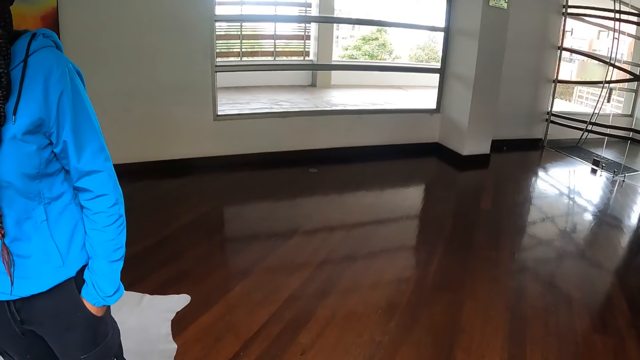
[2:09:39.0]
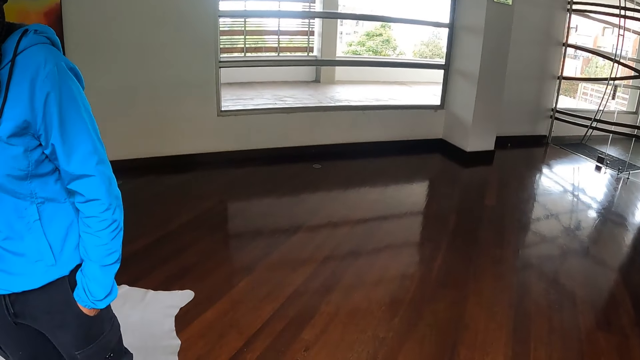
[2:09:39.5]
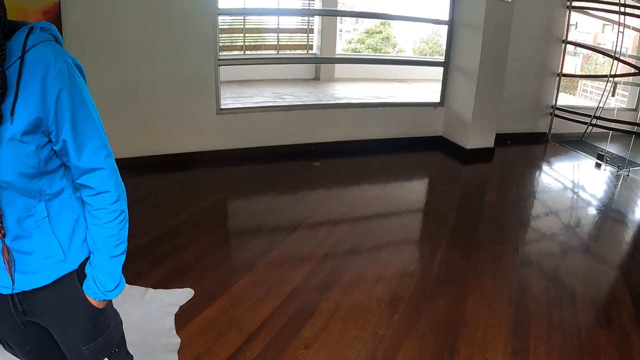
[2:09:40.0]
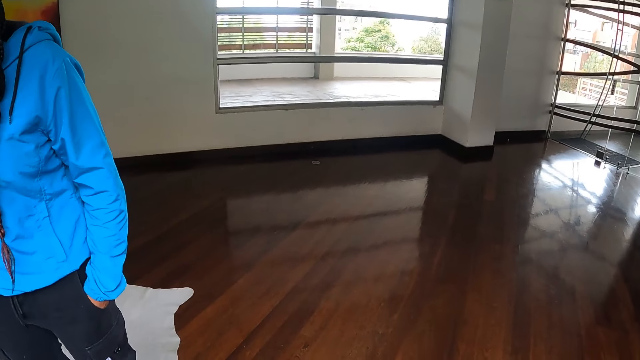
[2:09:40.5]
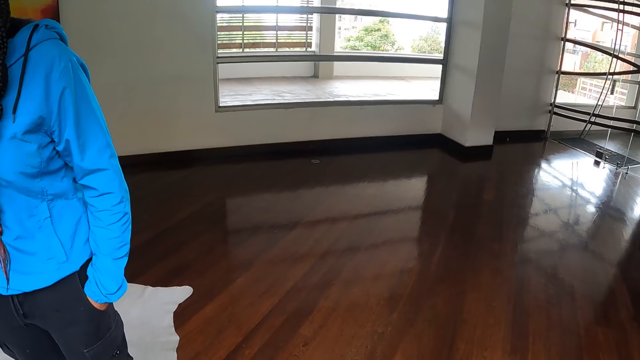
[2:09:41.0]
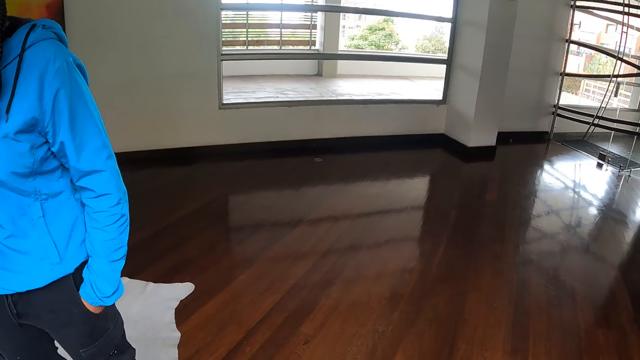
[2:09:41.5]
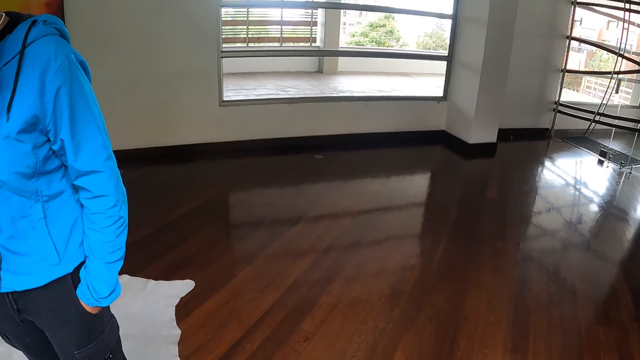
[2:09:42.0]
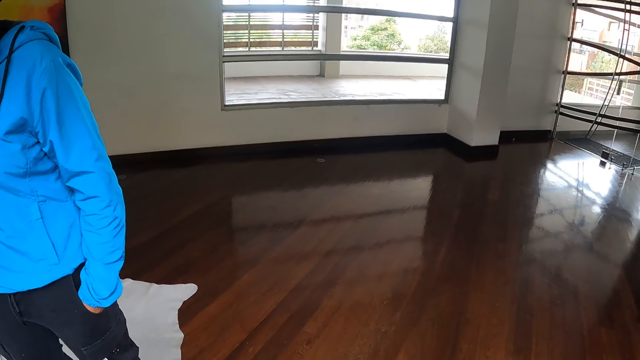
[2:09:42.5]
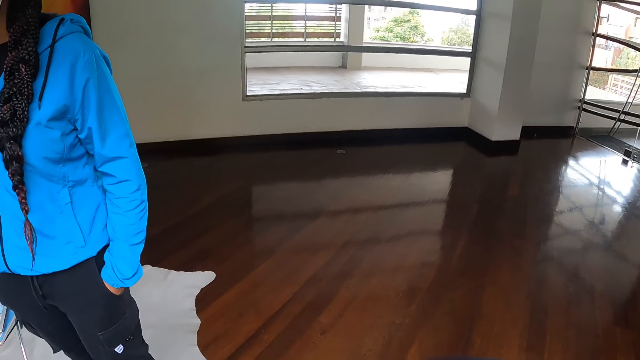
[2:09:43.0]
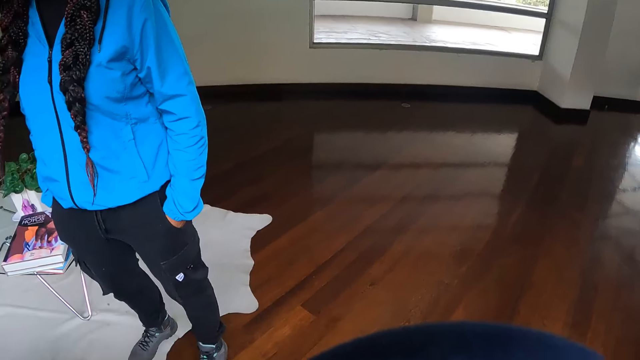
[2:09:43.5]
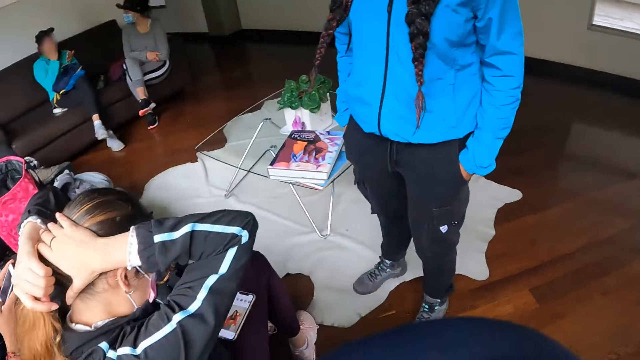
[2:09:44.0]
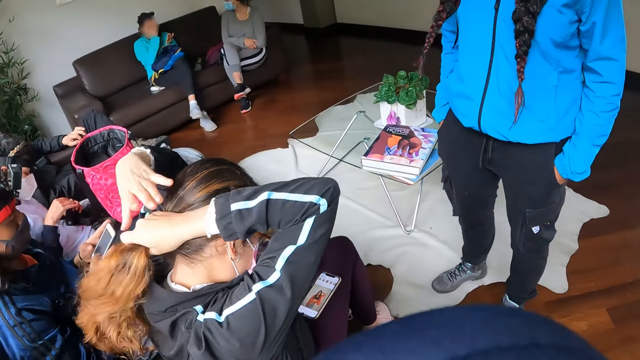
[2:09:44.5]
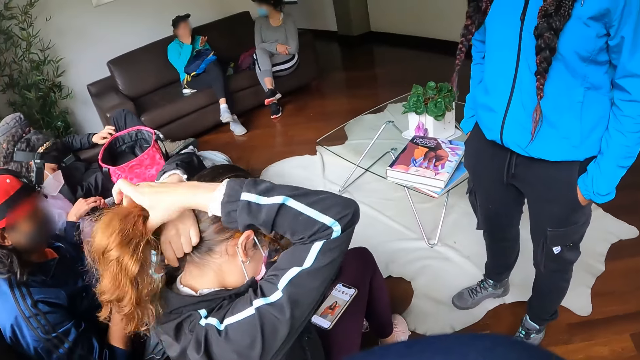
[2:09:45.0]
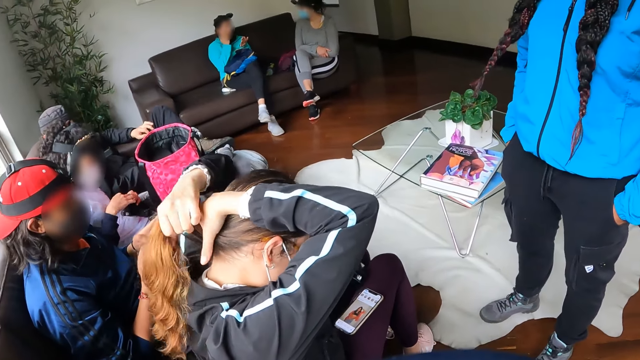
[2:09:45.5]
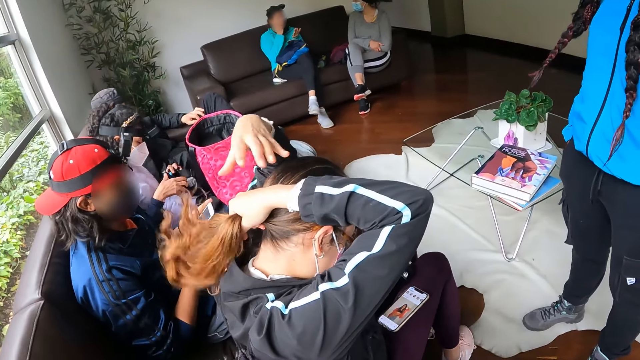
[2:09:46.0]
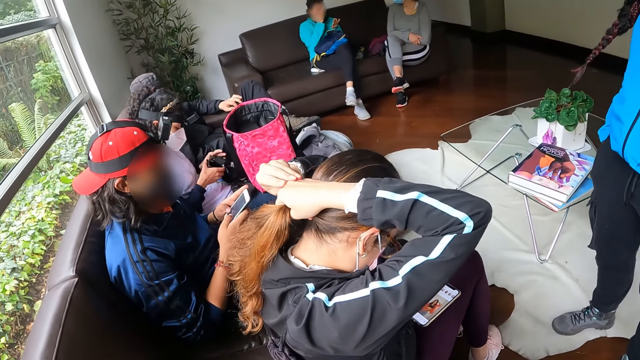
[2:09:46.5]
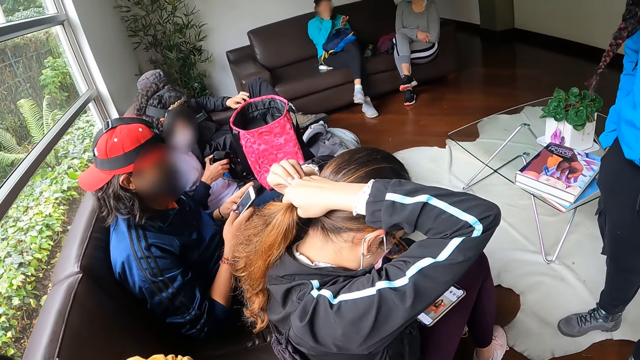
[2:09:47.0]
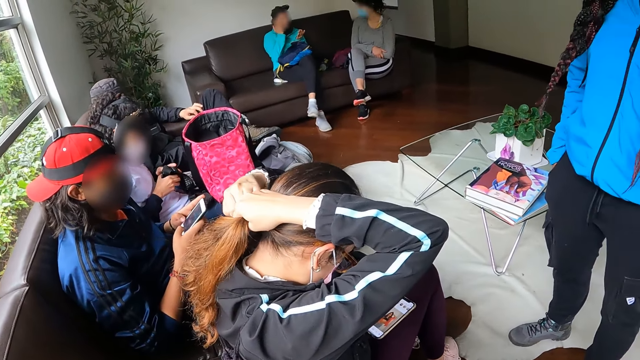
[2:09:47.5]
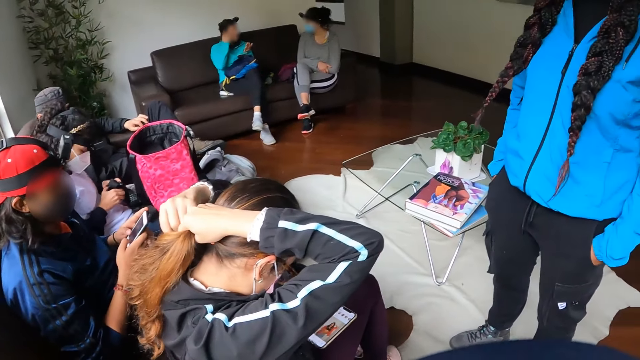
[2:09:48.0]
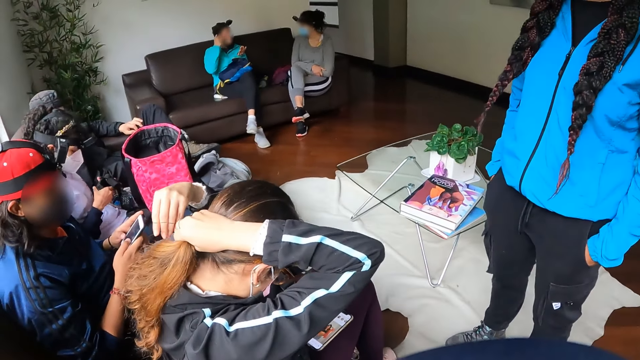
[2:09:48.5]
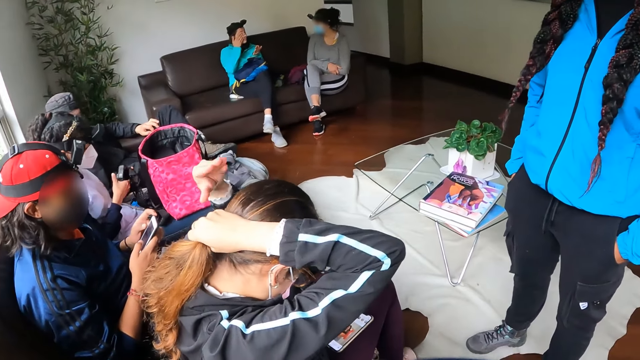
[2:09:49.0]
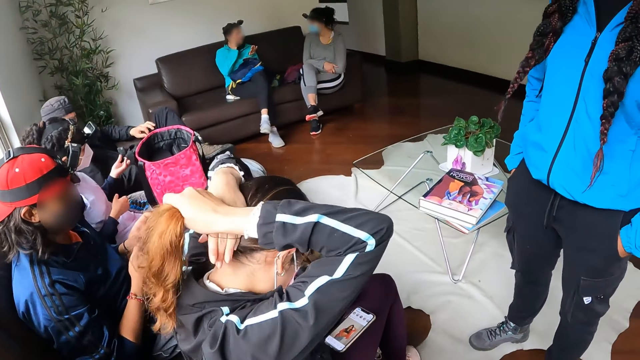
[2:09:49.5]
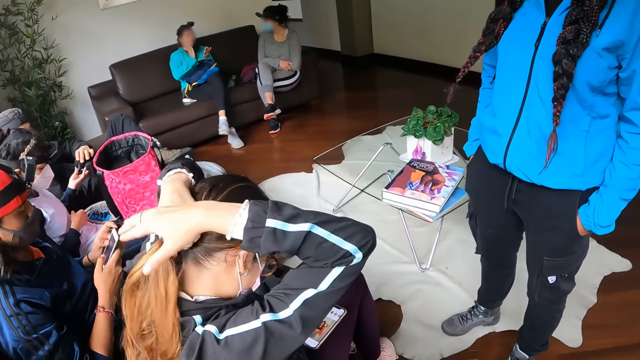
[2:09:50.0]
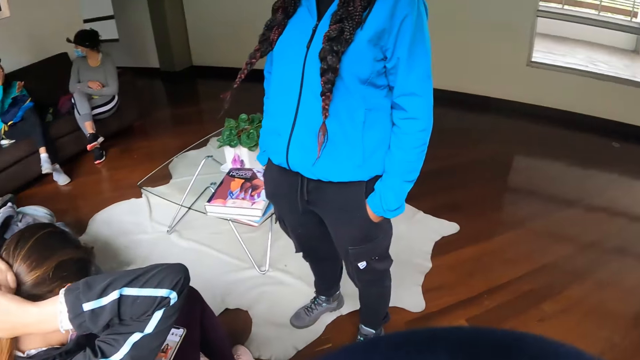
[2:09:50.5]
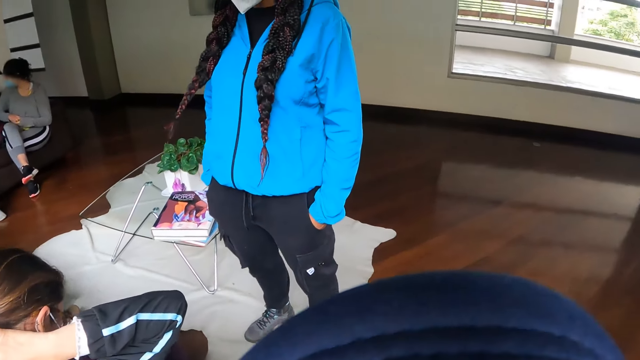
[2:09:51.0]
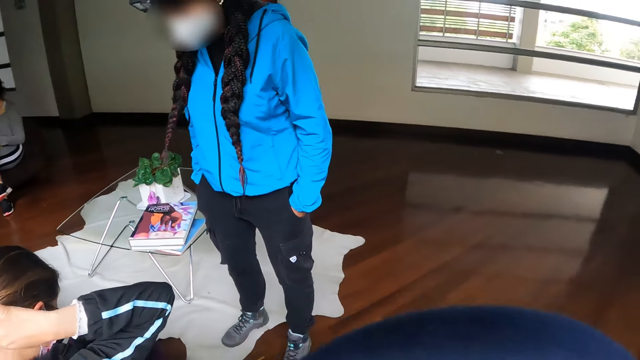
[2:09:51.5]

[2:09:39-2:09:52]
The camera wearer stares at the floor. The fourth woman moves her hands on her hair. The first woman holds a camera with both hands. The first woman moves the camera in her left hand towards a man. The man takes the camera from the first woman's left hand with his left hand.

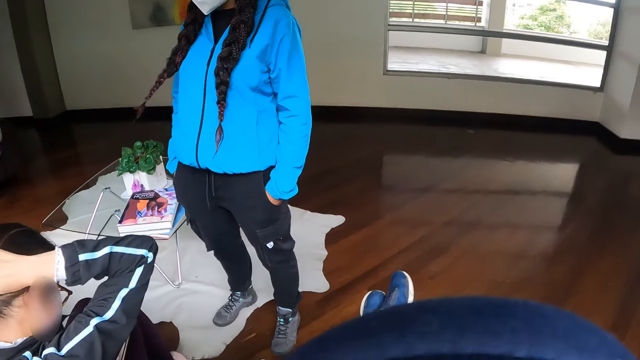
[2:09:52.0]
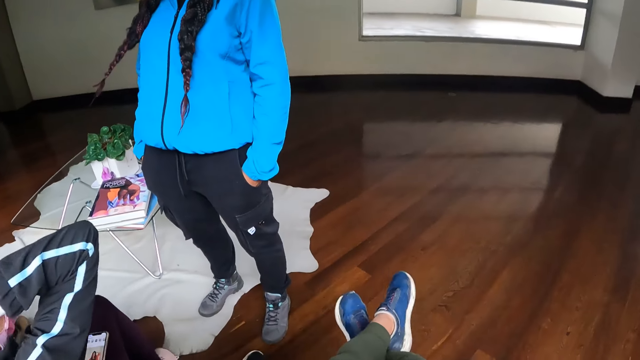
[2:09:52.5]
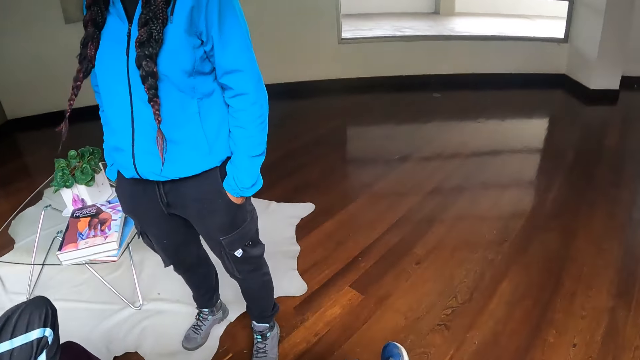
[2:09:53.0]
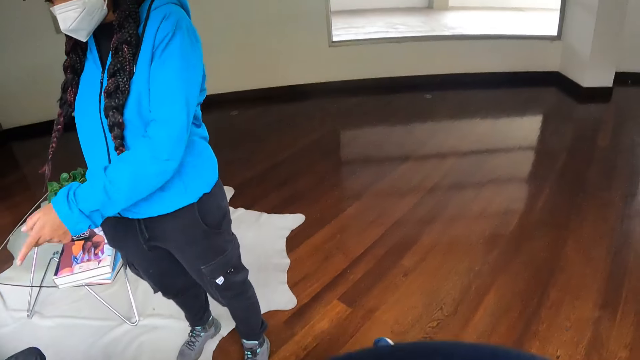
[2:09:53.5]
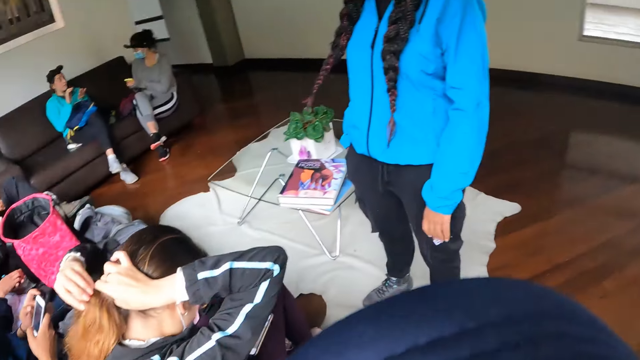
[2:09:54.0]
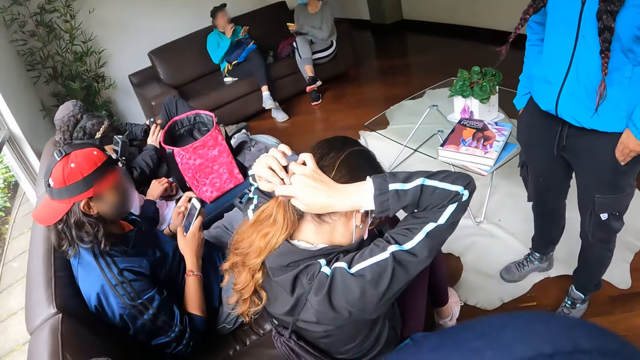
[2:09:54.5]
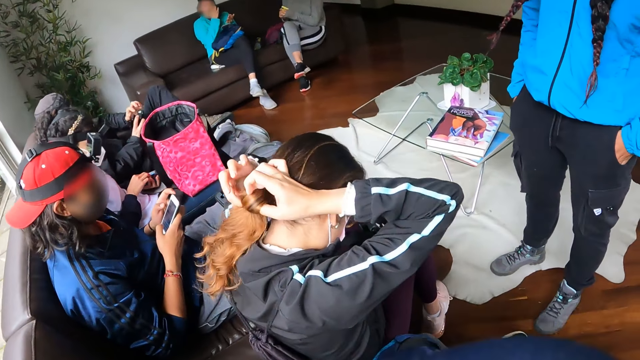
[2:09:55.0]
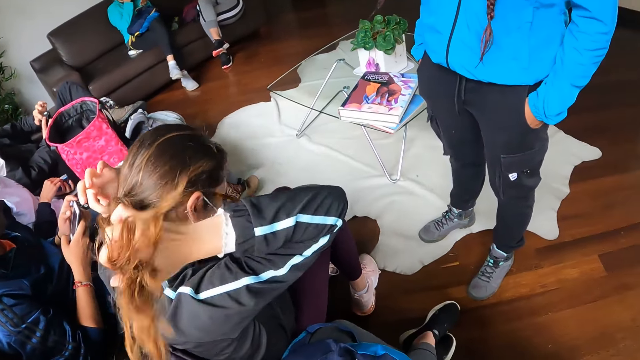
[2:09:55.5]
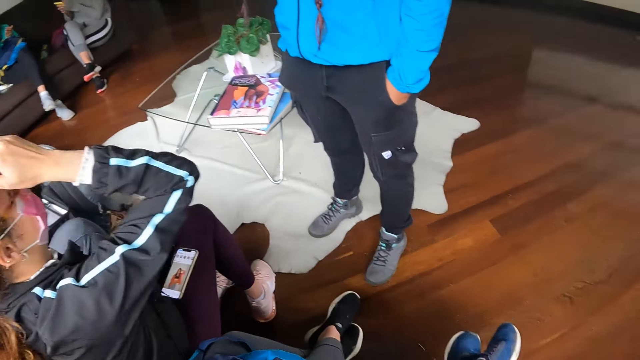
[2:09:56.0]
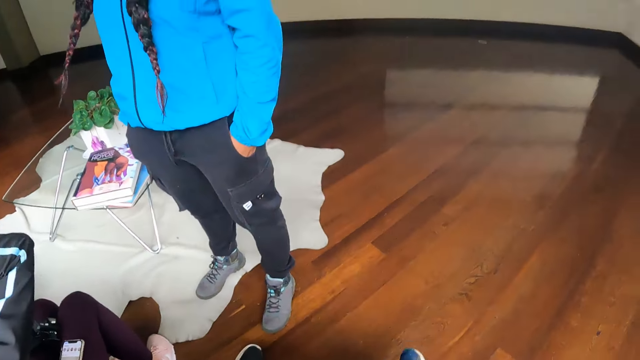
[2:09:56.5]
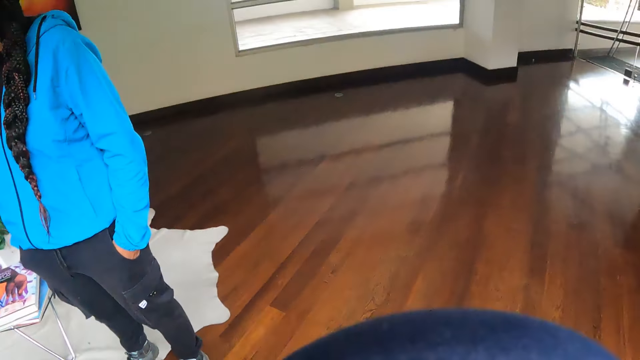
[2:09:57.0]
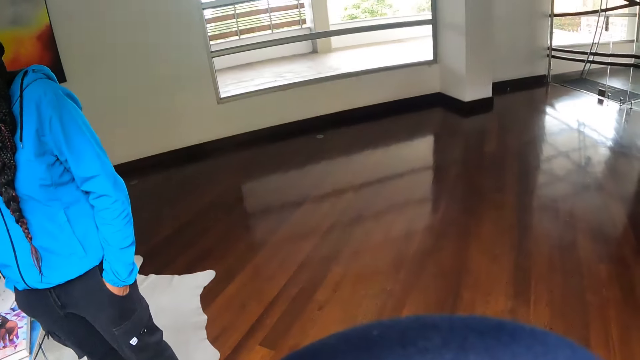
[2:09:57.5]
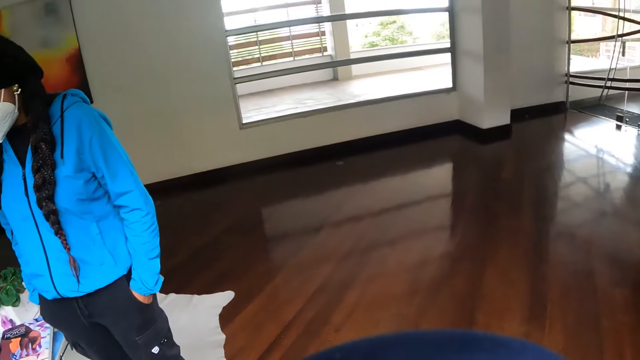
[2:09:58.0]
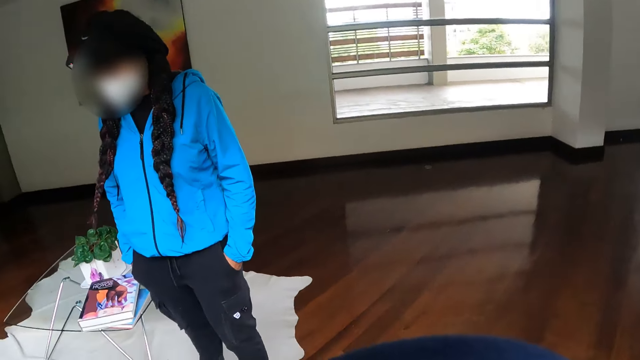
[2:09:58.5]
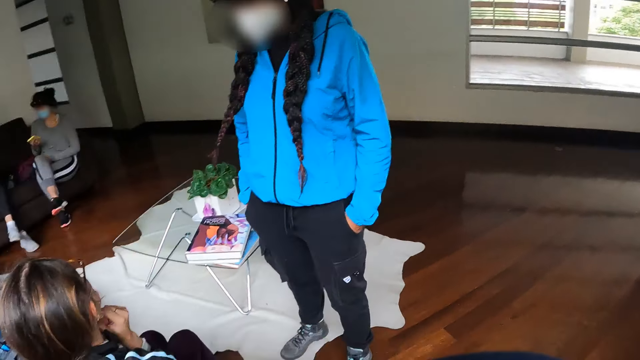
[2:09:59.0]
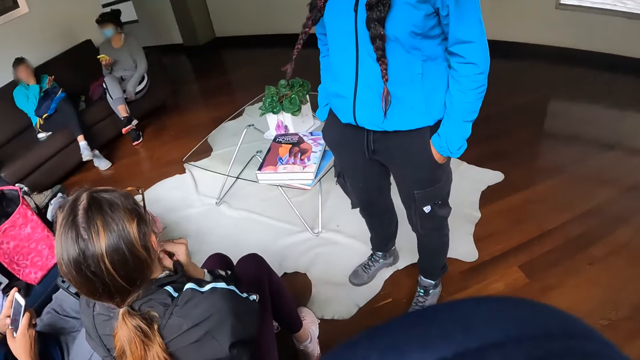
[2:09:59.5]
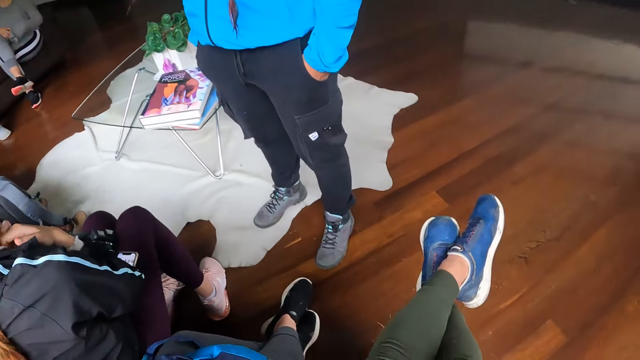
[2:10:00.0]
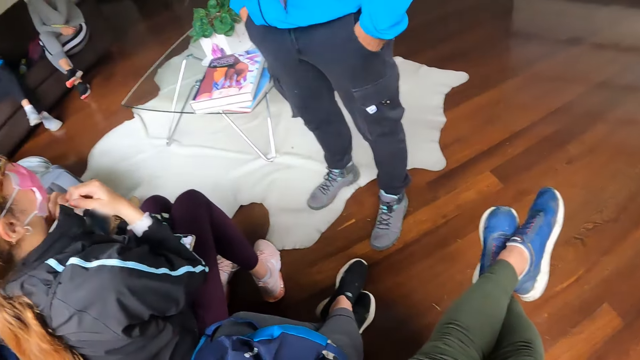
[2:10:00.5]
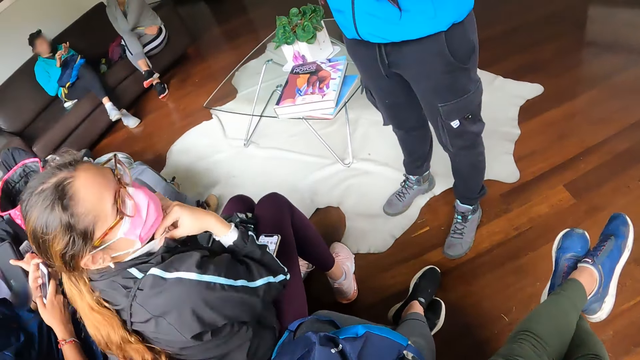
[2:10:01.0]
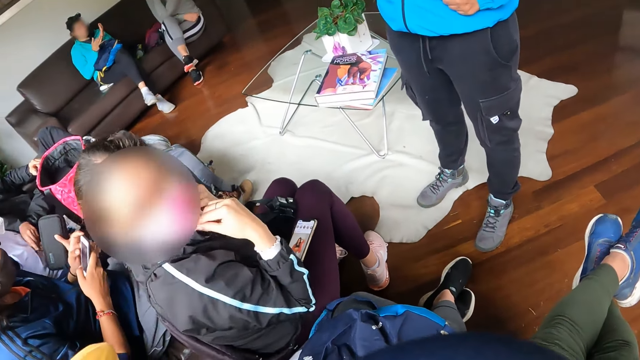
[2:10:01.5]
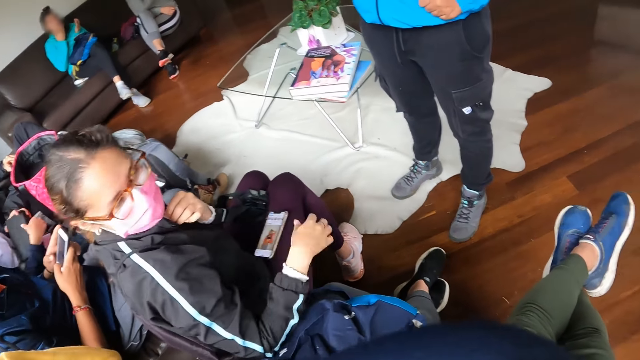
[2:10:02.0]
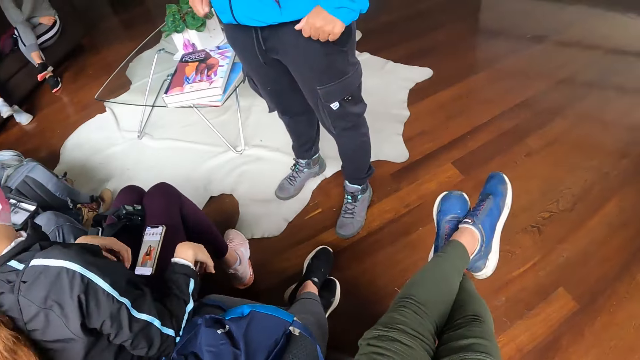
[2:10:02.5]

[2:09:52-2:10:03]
The camera wearer moves her legs. The second woman interacts with the fourth woman. The second woman points a finger and puts a hand in a pocket. The fourth woman moves her hair. The camera wearer looks at the floor. The second woman moves a hand. The fourth woman turns her head.
